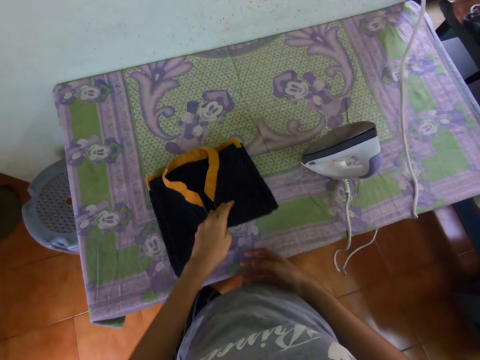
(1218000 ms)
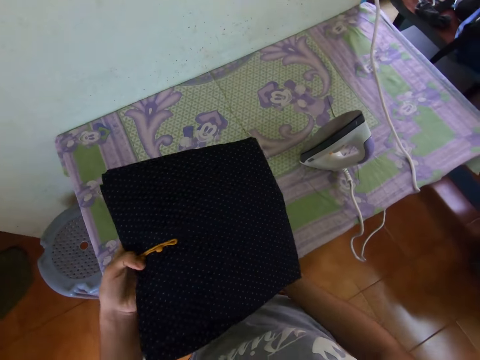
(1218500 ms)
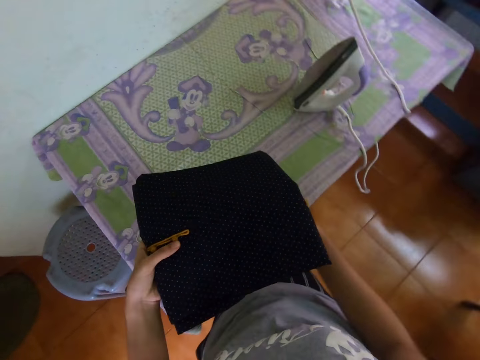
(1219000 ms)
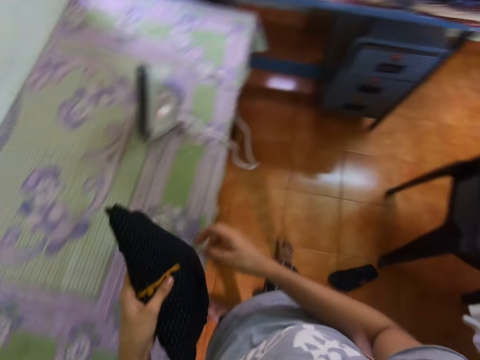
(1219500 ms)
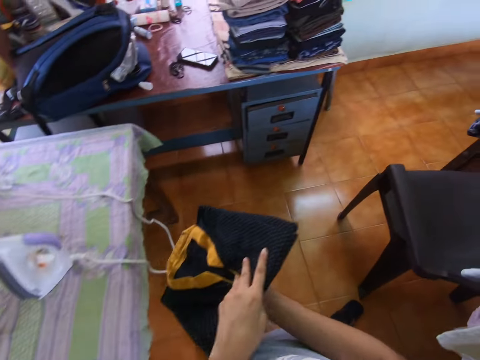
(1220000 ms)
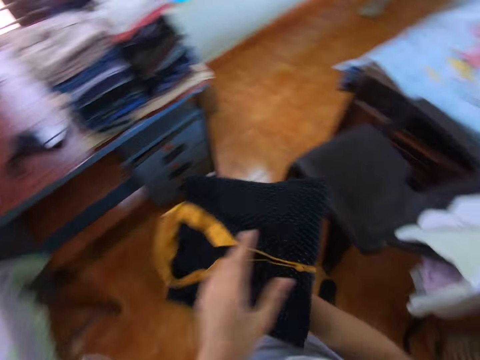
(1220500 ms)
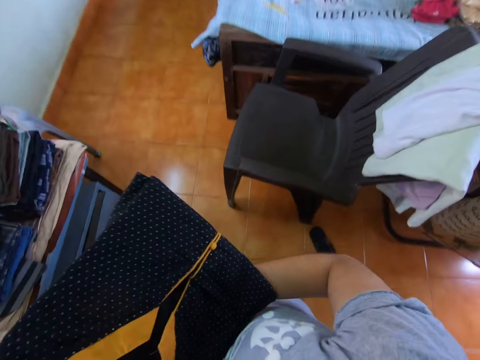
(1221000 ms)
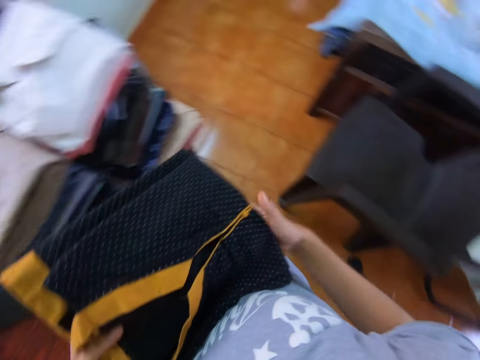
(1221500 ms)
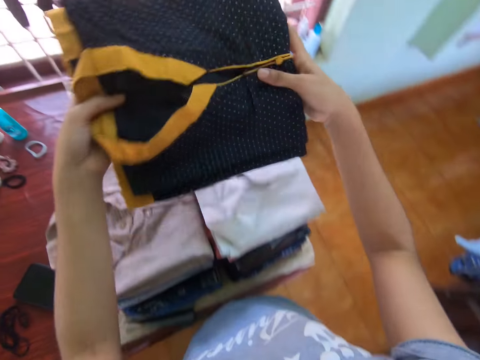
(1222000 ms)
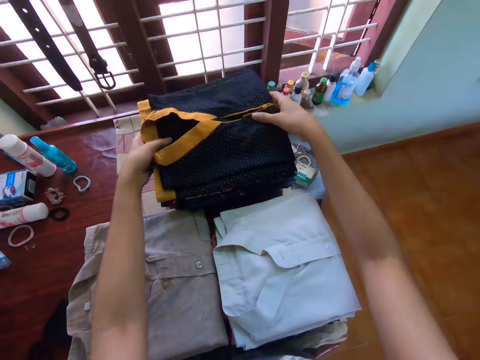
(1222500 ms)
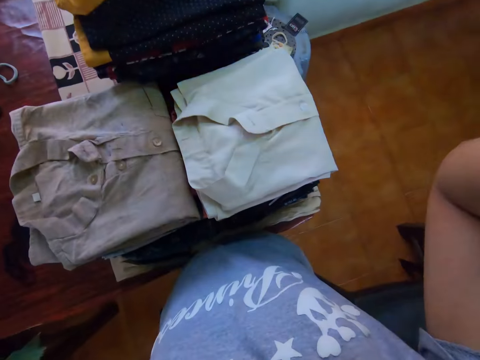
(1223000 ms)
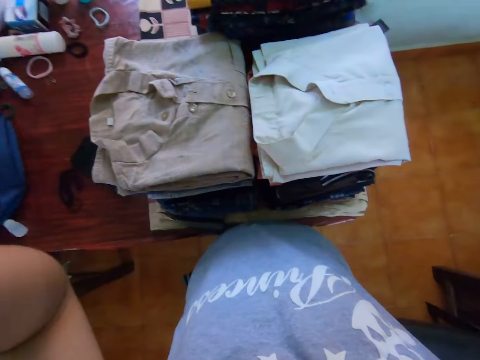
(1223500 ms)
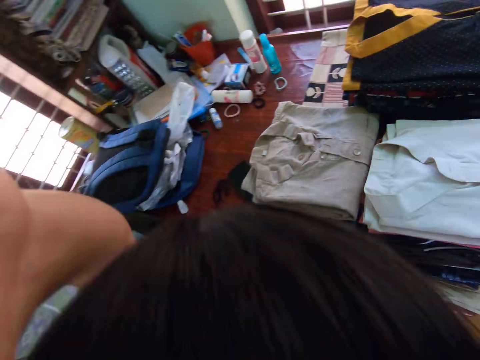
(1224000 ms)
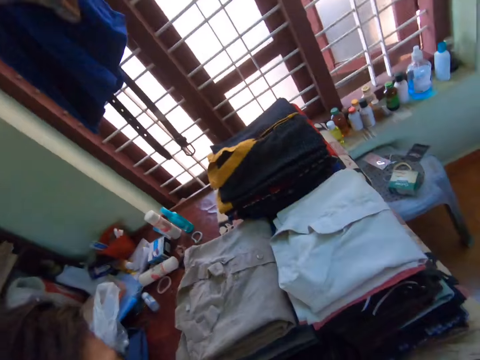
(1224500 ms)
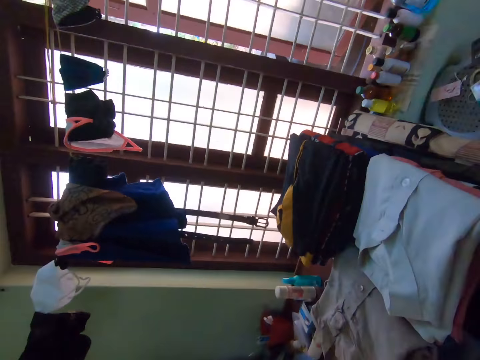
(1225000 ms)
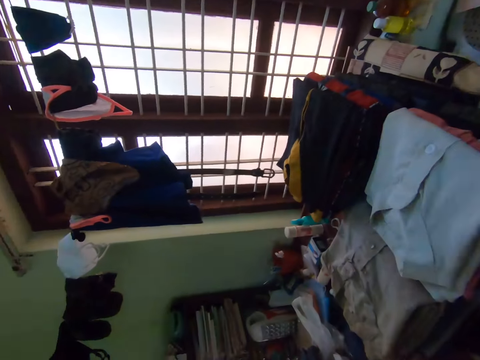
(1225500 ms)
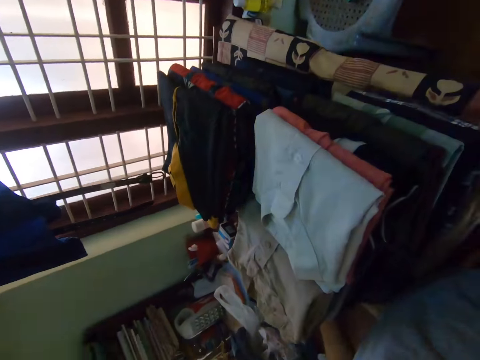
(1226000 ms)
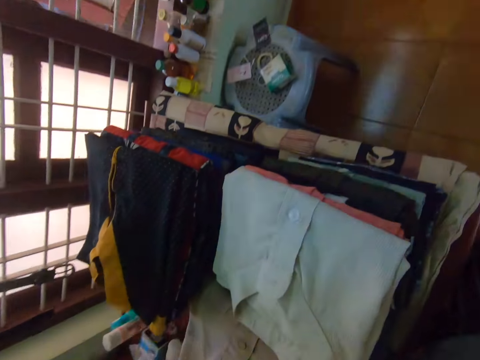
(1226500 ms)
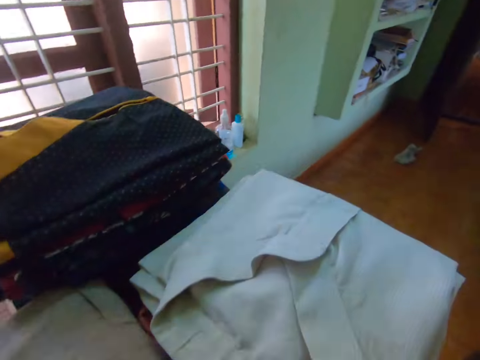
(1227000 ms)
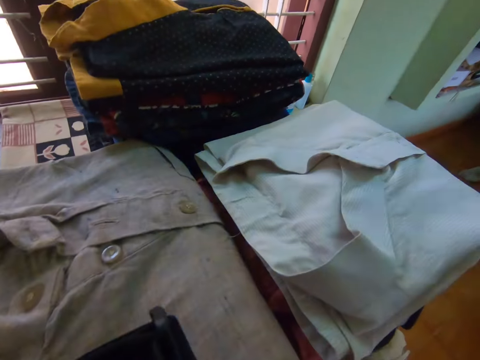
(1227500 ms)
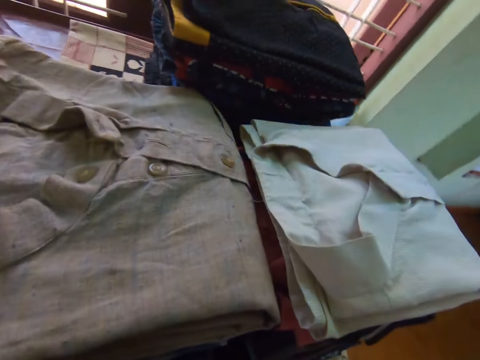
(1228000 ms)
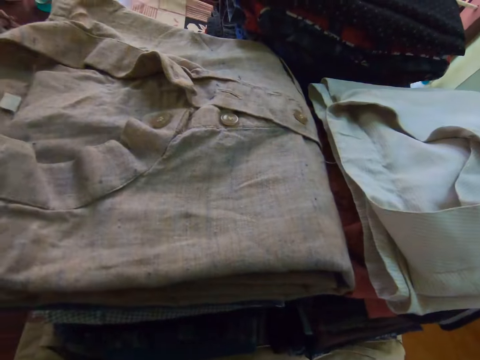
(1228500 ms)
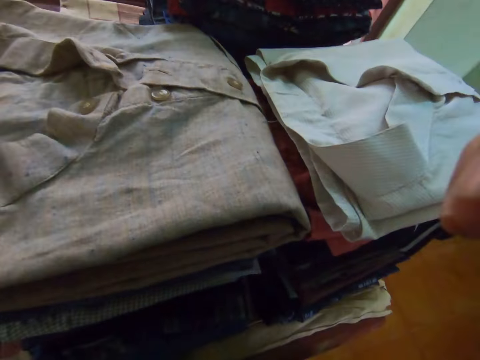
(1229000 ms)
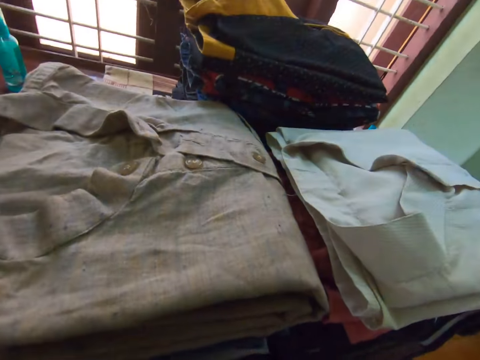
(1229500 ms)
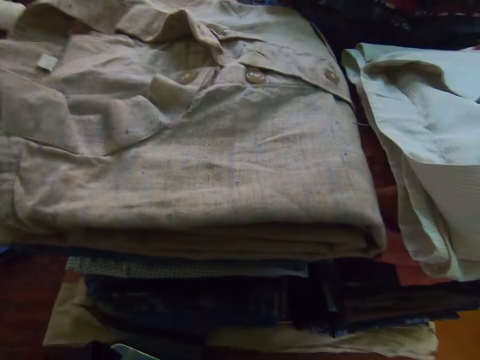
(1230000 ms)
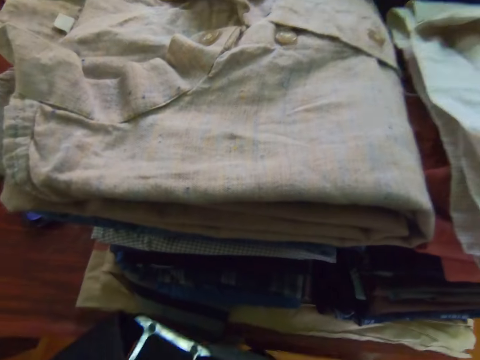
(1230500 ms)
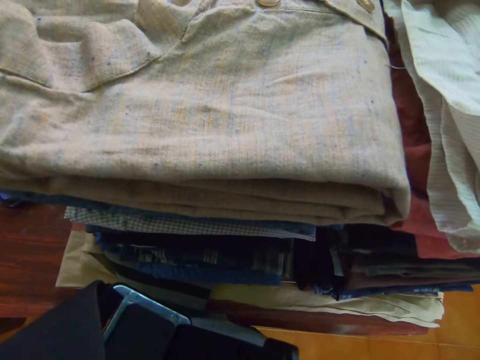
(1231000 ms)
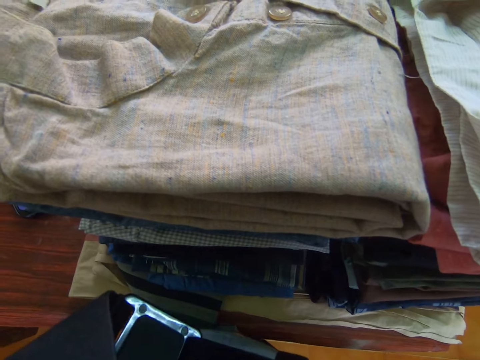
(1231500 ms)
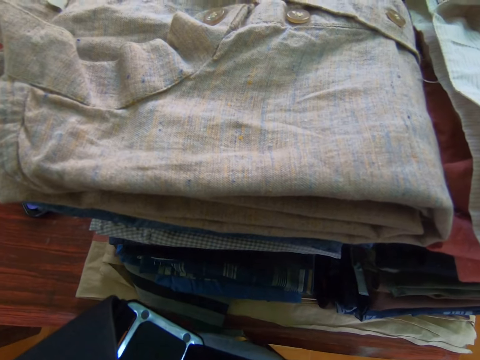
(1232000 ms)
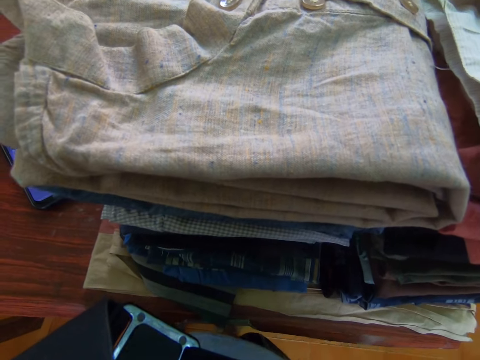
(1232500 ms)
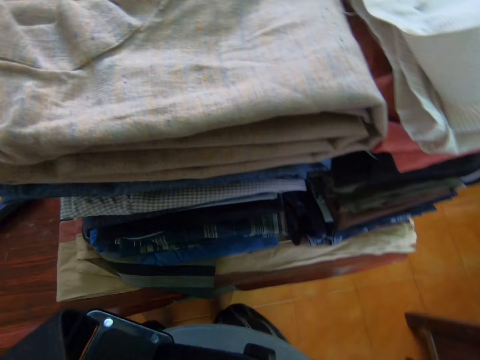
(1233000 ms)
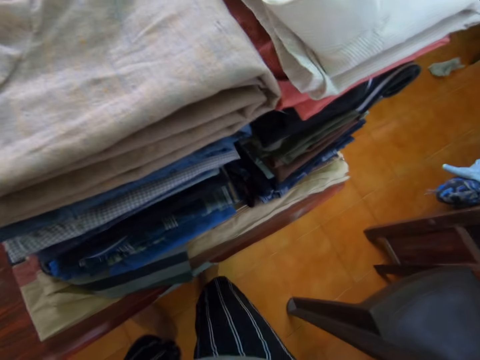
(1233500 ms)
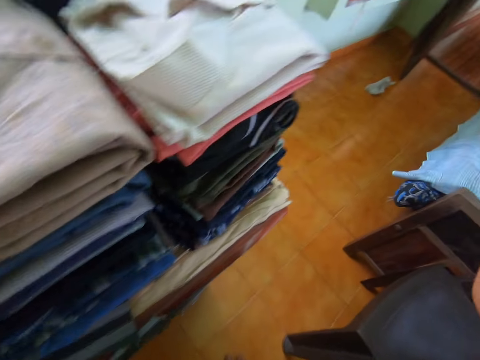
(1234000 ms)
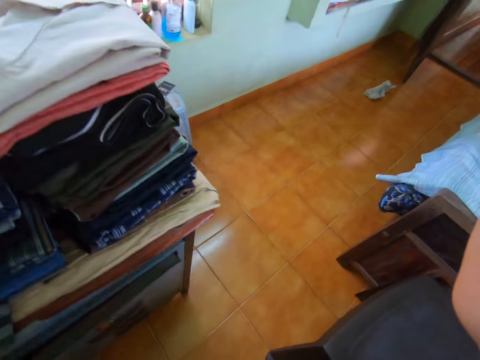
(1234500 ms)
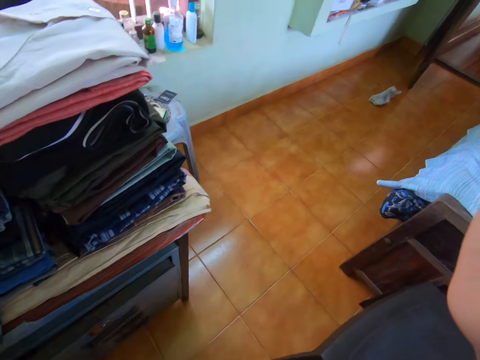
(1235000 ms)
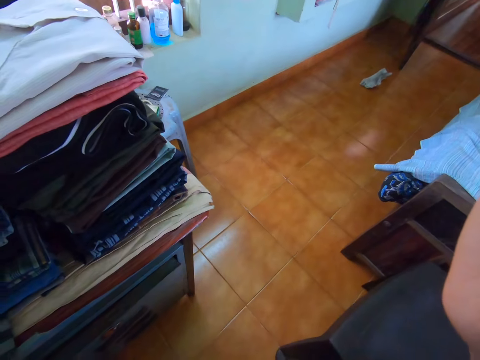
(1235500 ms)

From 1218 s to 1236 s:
The camera wearer picks up the cloth with the left hand. They hold the t-shirt with both hands. They carry the cloth on the hands. They put the cloth on other clothes with hands. They raise the hands. They adjust the camera with hands. They hold the camera with both hands. They turn a little. They hold the camera with both hands.

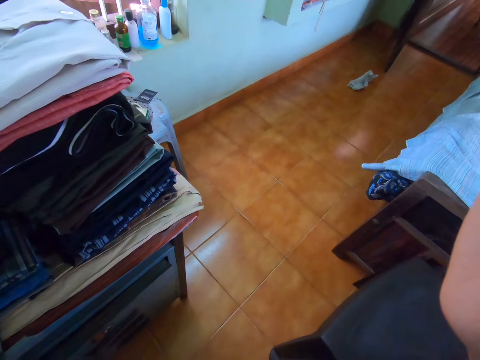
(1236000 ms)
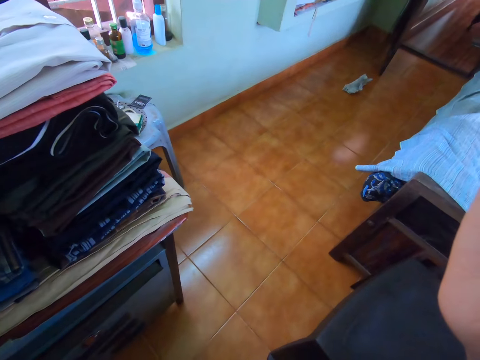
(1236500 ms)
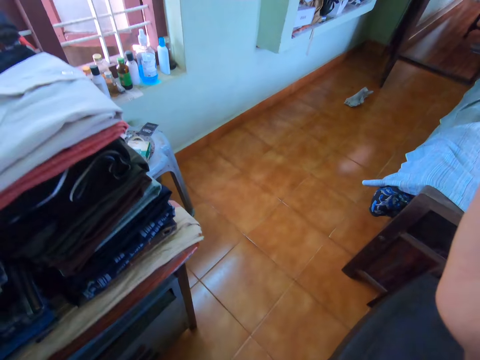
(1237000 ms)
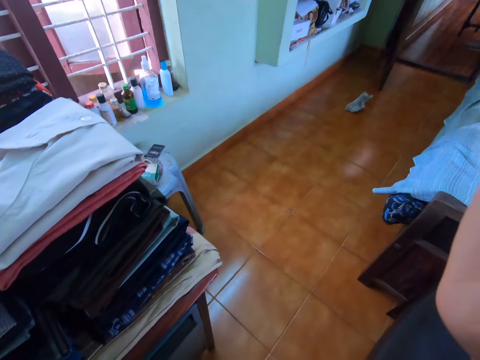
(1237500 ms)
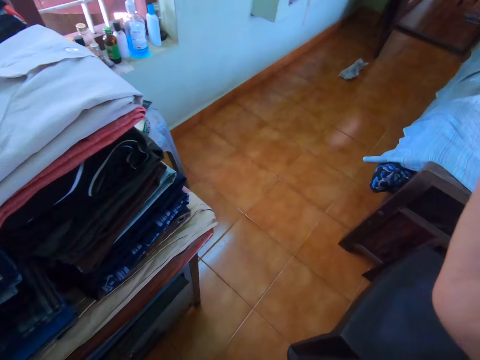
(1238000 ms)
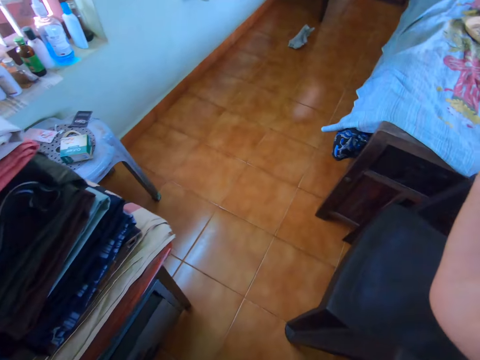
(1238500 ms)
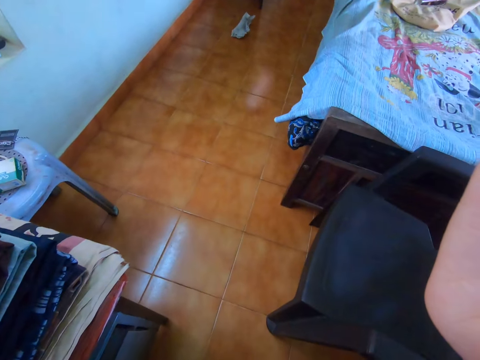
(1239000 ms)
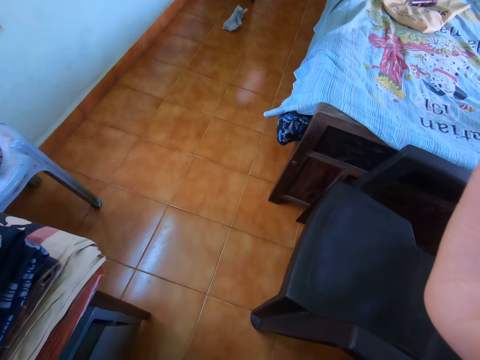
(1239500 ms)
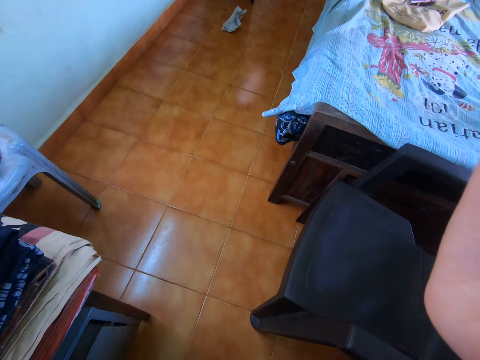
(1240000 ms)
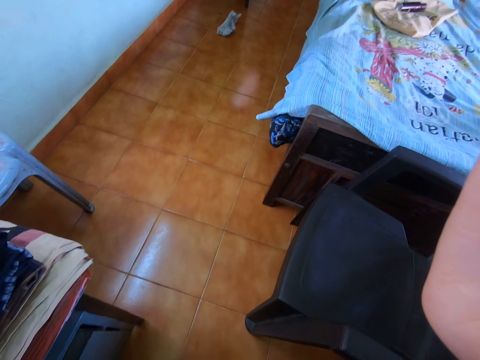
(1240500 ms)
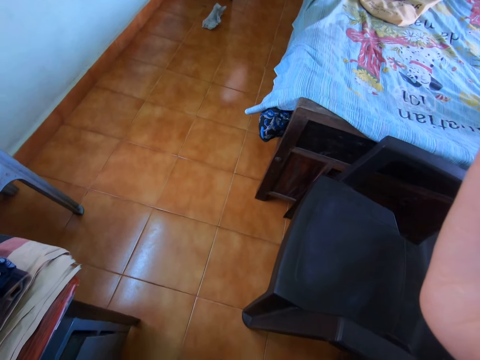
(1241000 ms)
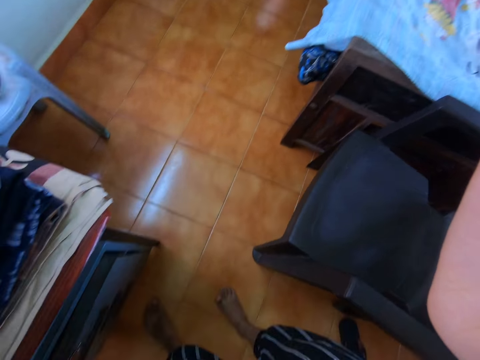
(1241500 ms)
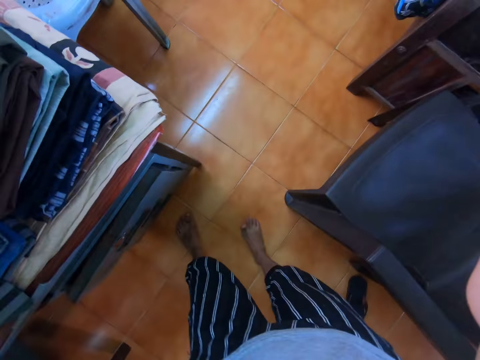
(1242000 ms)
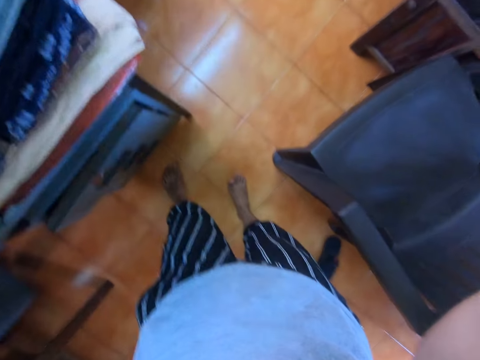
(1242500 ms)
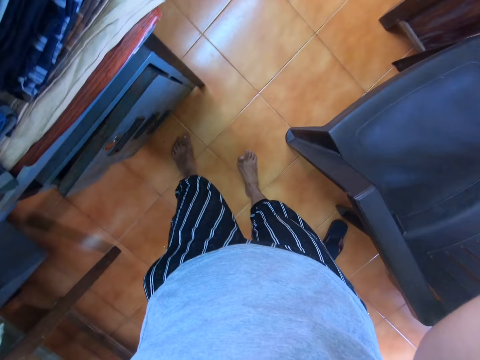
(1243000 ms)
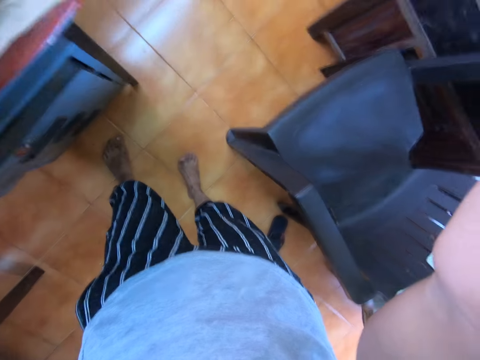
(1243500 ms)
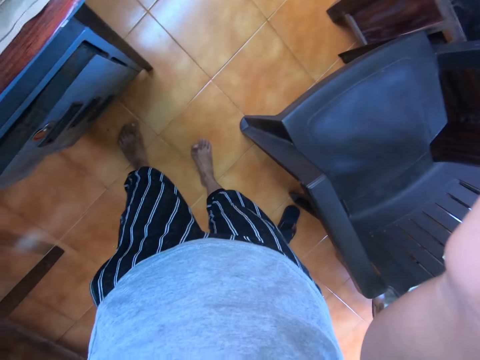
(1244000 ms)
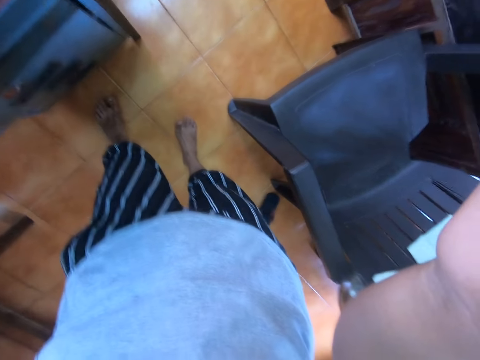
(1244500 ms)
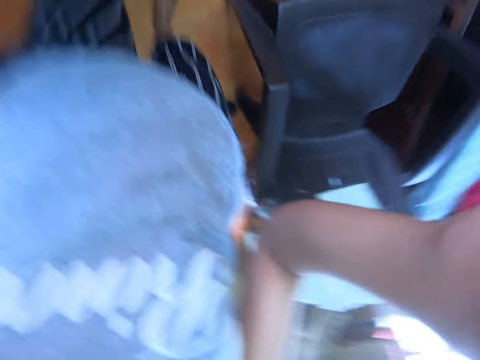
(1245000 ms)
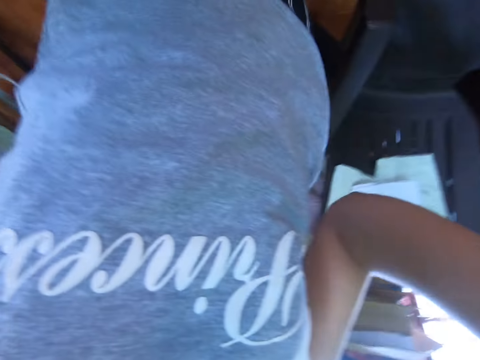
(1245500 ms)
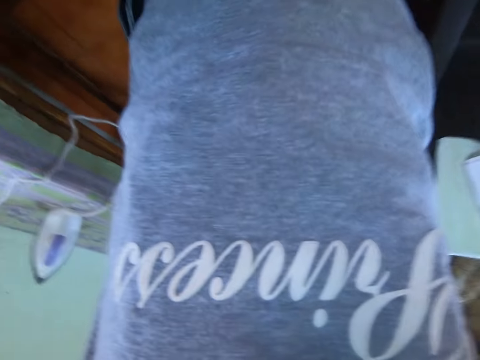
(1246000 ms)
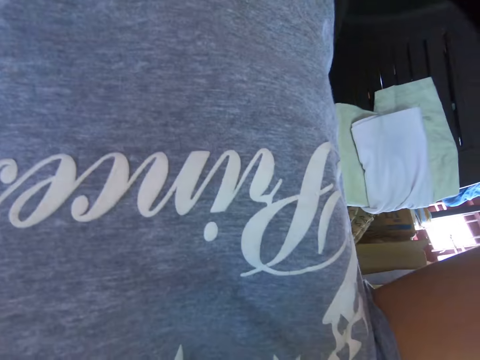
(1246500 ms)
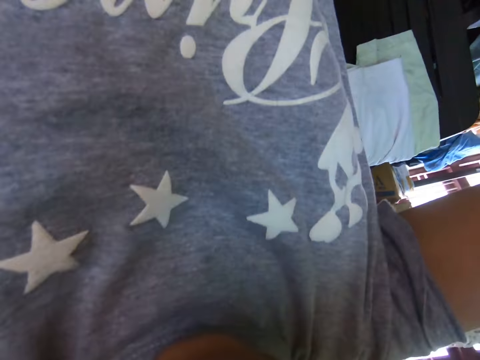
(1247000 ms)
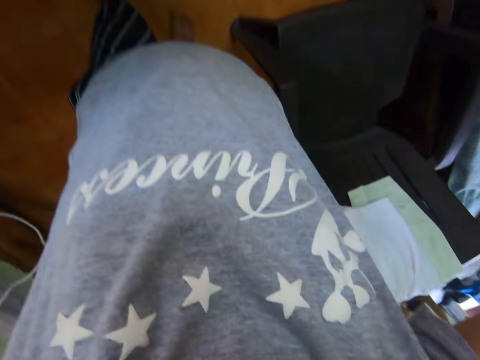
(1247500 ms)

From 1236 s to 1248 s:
The camera wearer lifts the hands.
